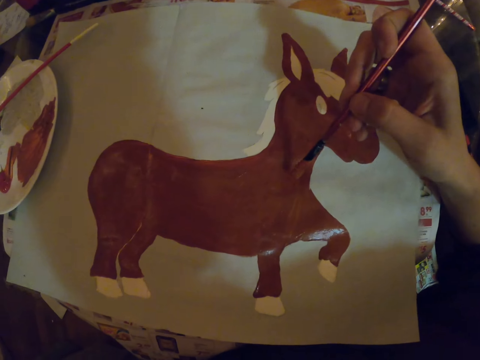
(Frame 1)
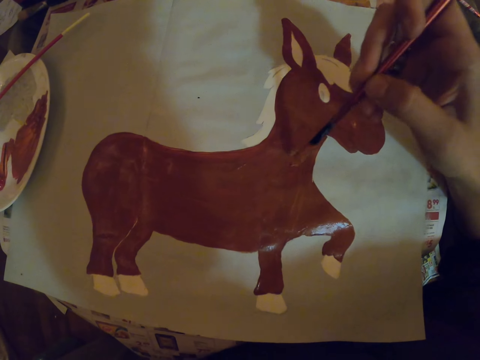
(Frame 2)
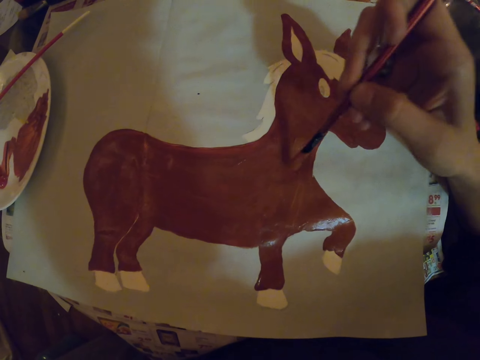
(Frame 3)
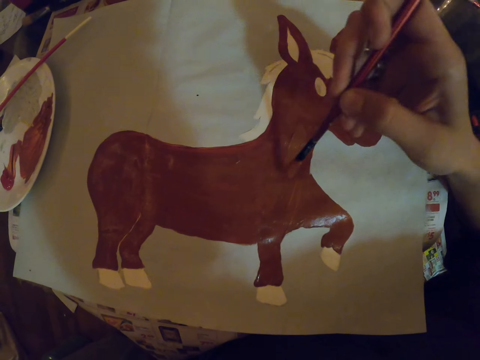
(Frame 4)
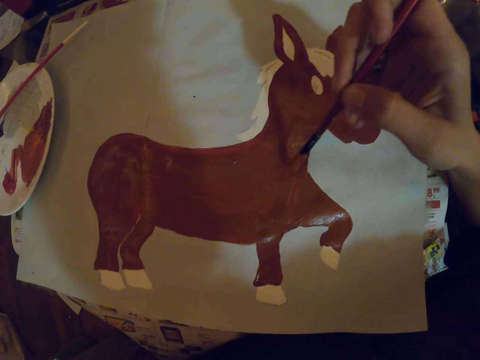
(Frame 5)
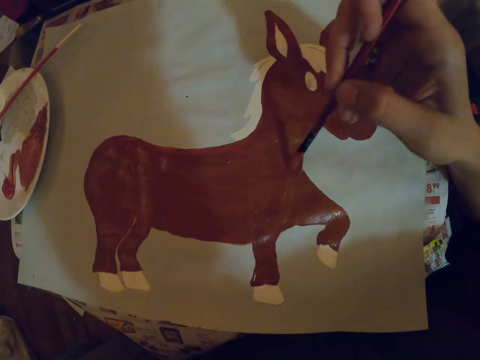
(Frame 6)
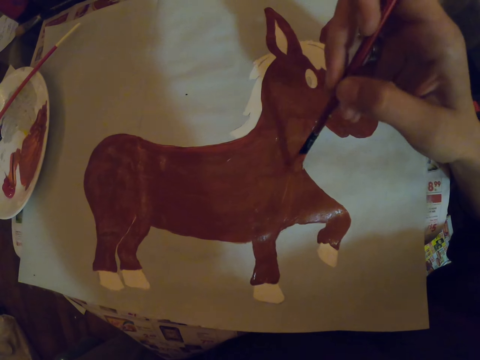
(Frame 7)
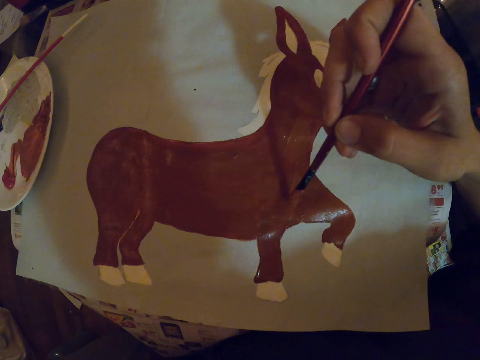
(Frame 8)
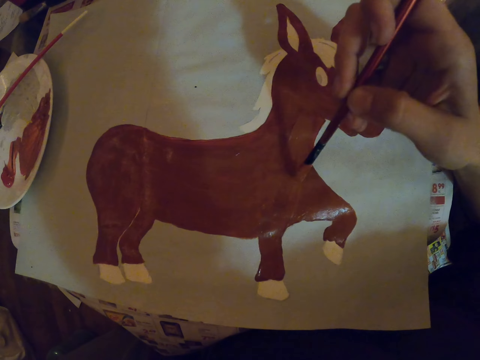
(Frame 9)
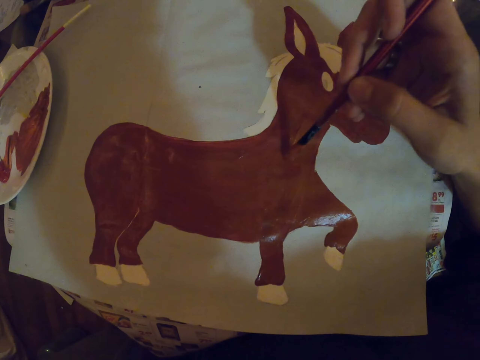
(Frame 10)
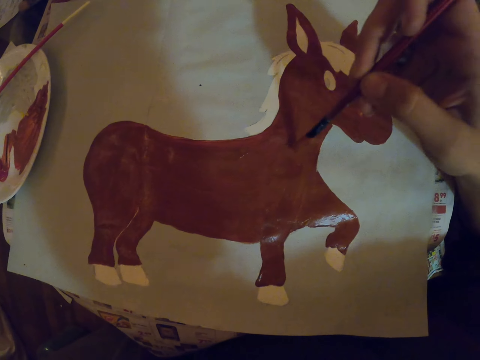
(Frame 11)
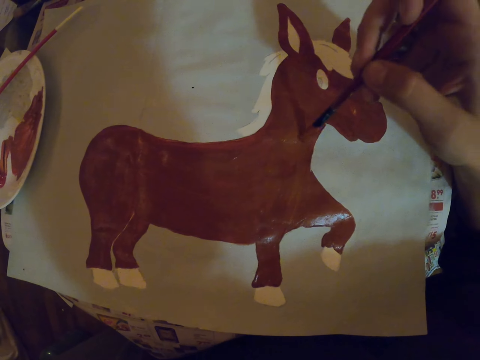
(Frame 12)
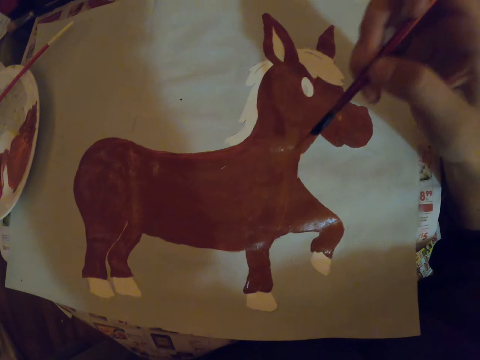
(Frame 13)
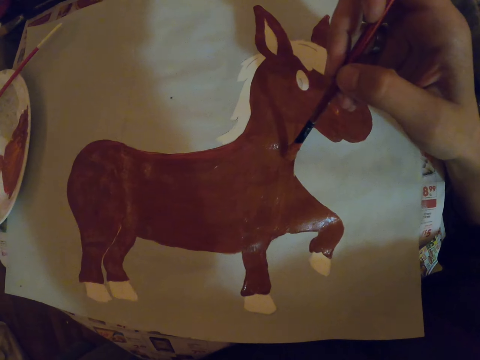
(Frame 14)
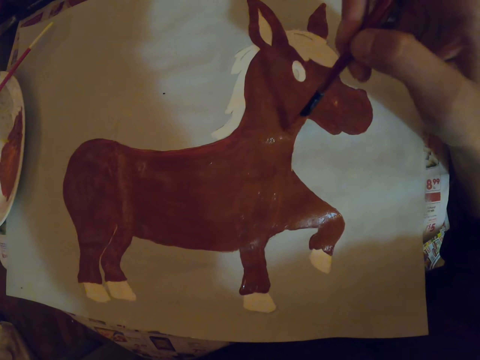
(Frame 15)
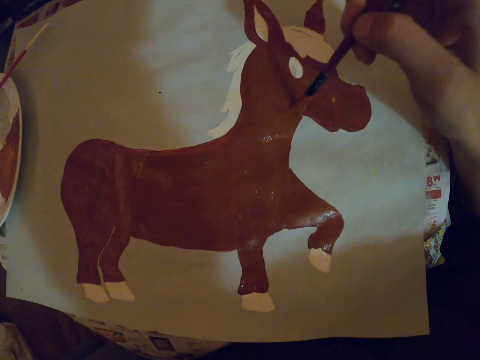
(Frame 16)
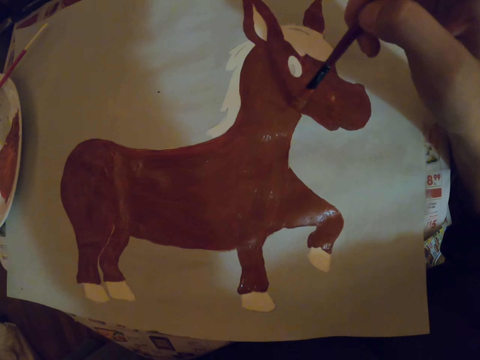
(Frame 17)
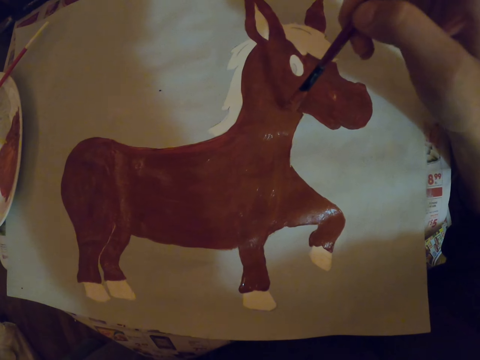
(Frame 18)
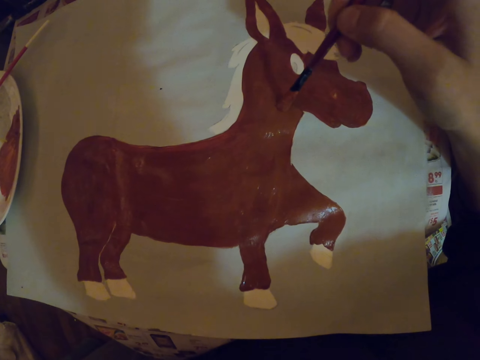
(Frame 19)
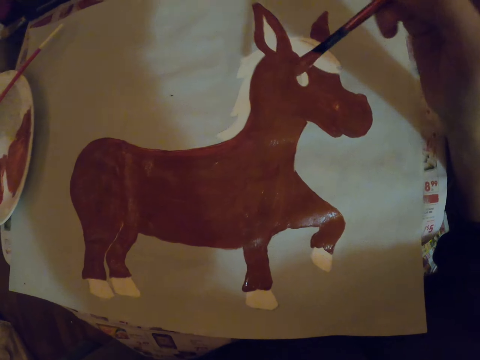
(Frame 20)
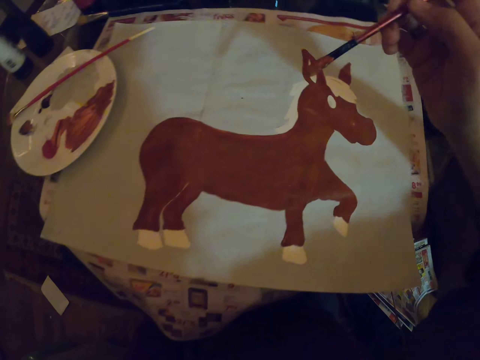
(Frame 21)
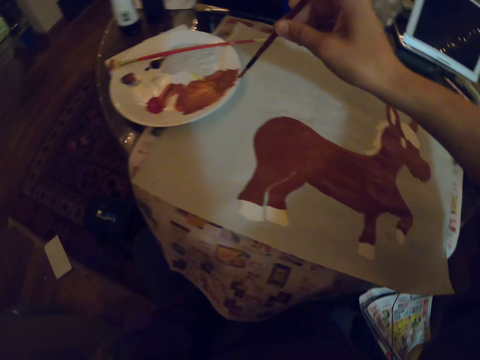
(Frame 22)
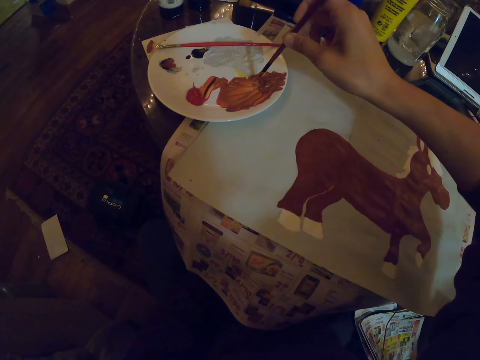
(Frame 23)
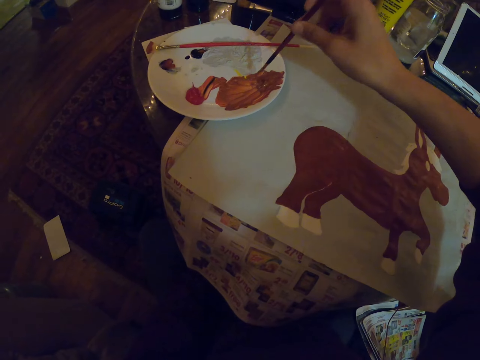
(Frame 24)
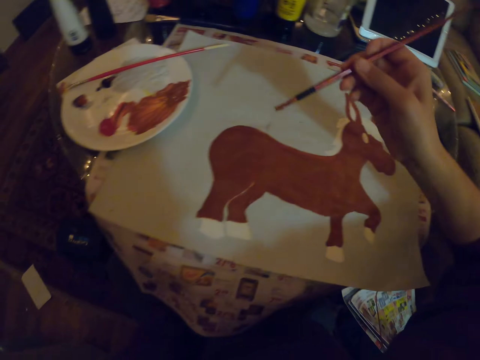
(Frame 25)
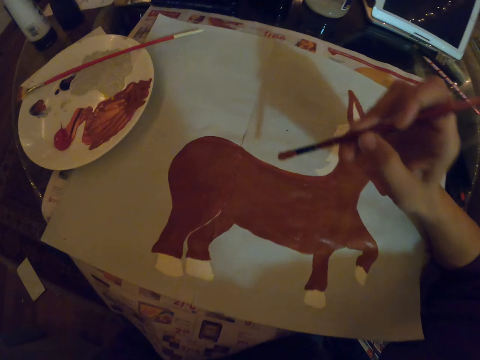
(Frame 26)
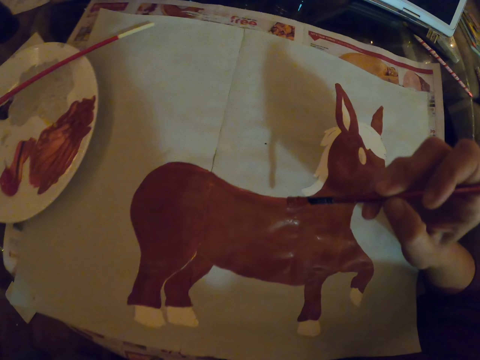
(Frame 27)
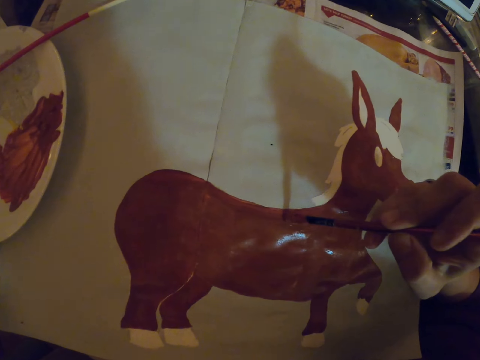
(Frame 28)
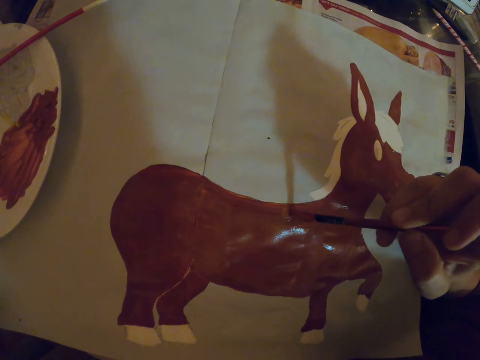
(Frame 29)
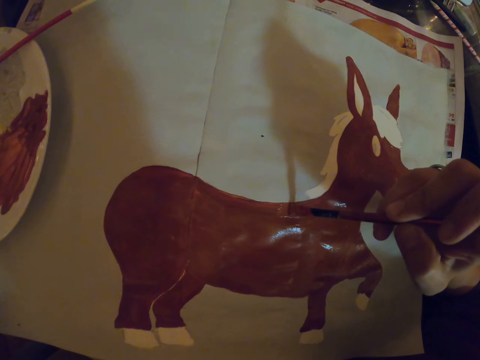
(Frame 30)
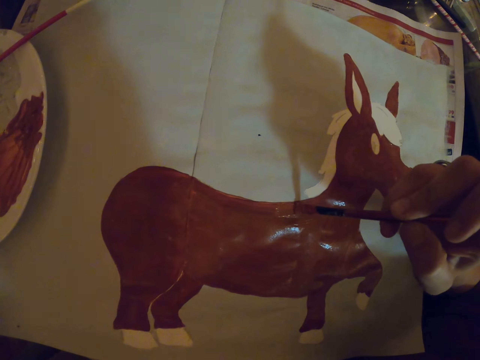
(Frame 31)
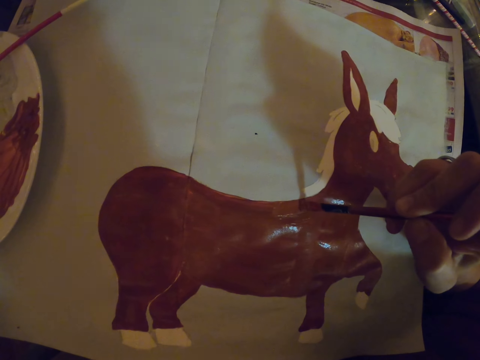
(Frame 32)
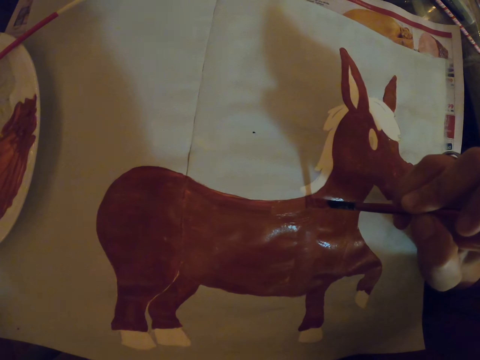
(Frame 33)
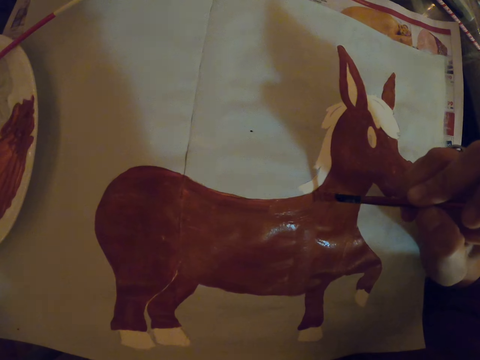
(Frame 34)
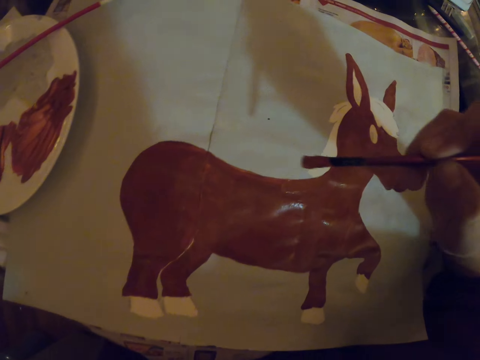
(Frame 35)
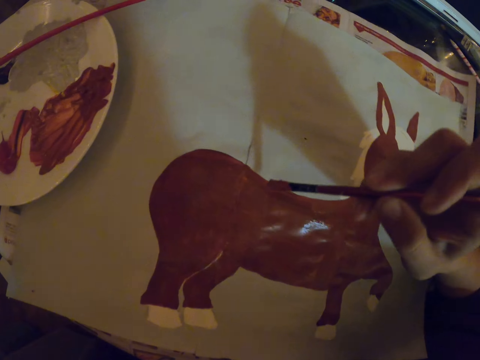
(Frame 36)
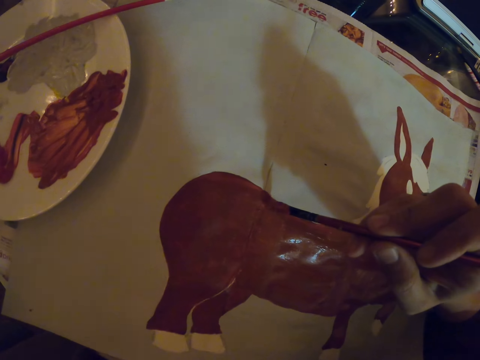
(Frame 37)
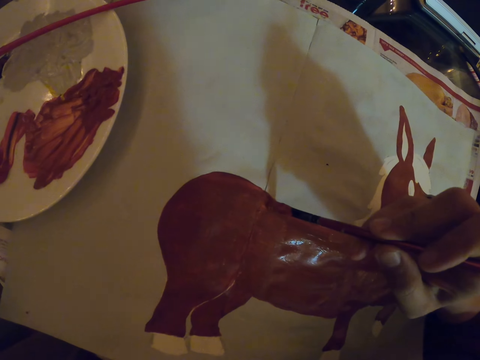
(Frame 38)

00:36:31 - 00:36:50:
The camera wearer paints on a paper with a paint brush. They dip the paint brush in the paint. They paint on the paper with the paint brush.

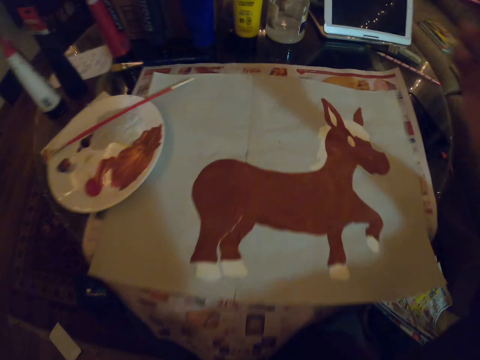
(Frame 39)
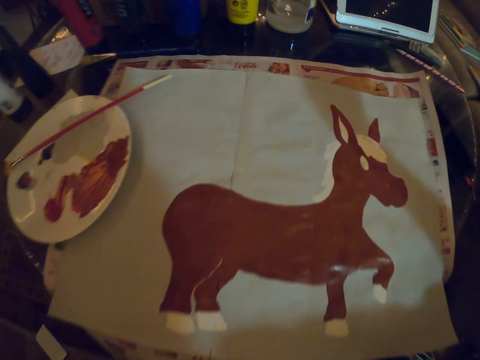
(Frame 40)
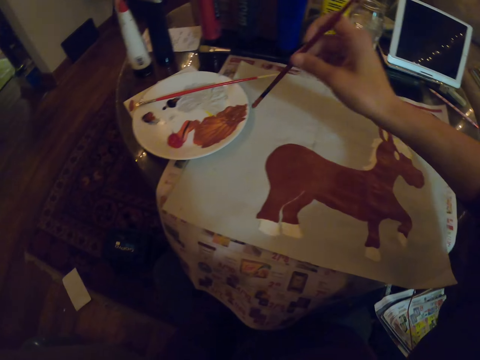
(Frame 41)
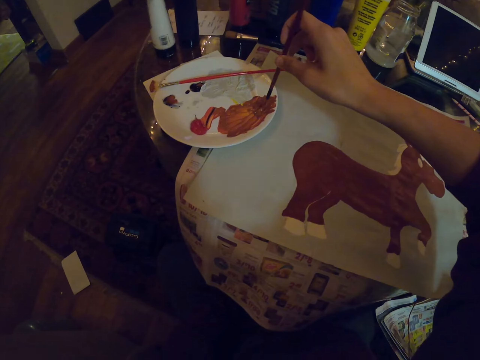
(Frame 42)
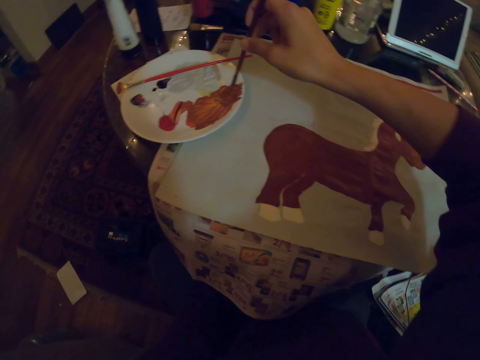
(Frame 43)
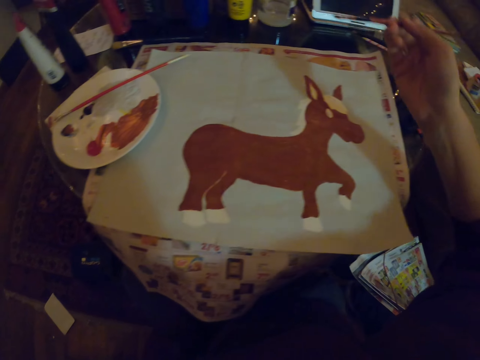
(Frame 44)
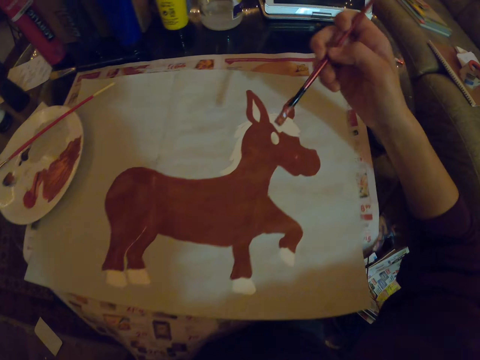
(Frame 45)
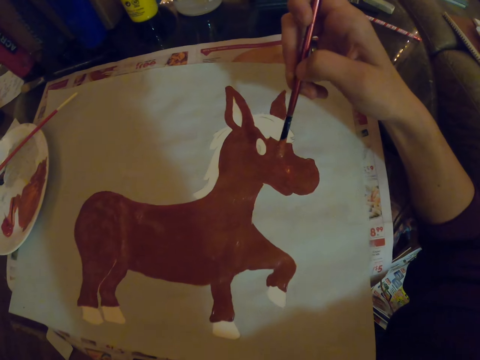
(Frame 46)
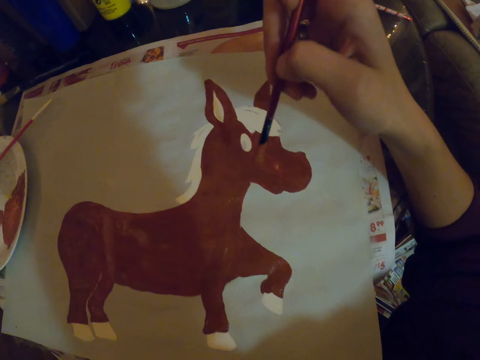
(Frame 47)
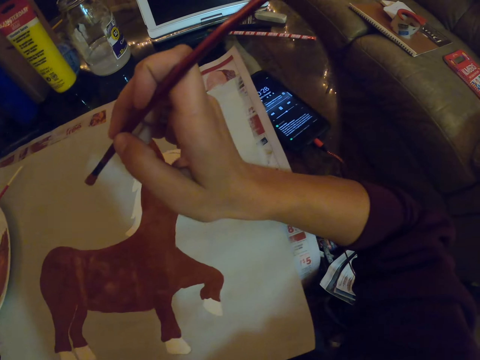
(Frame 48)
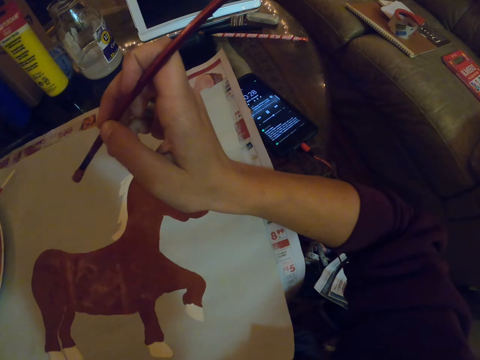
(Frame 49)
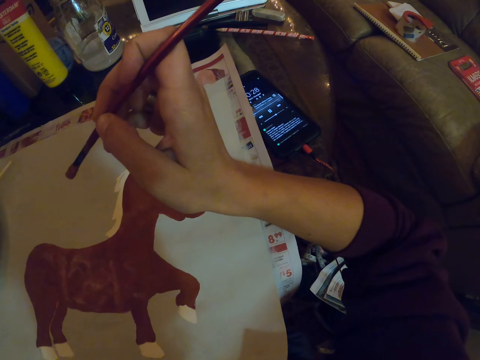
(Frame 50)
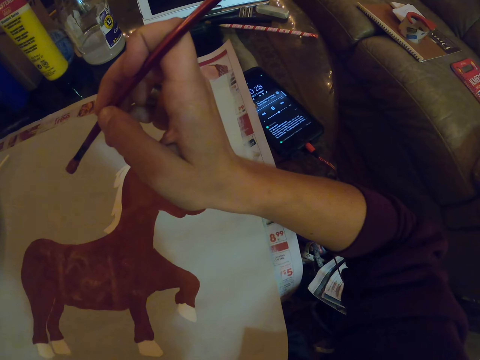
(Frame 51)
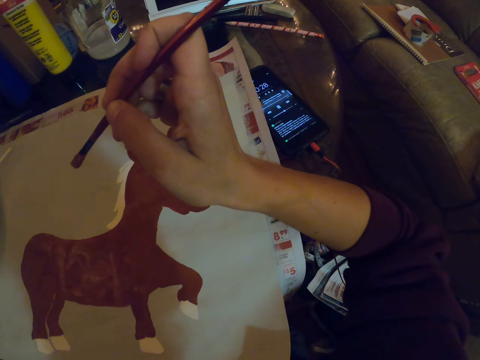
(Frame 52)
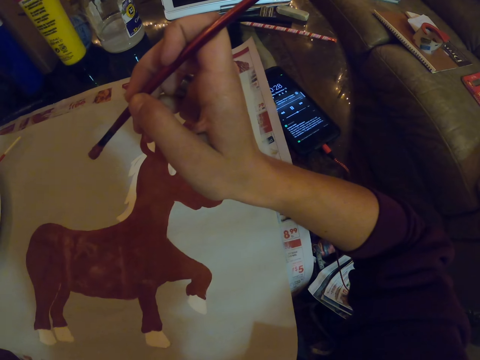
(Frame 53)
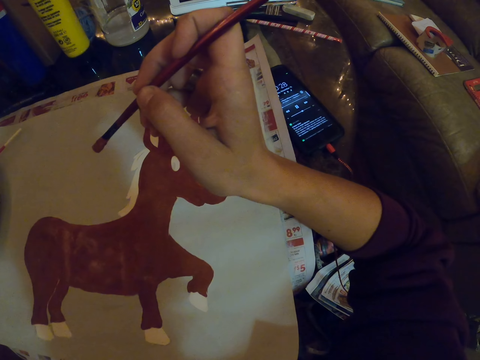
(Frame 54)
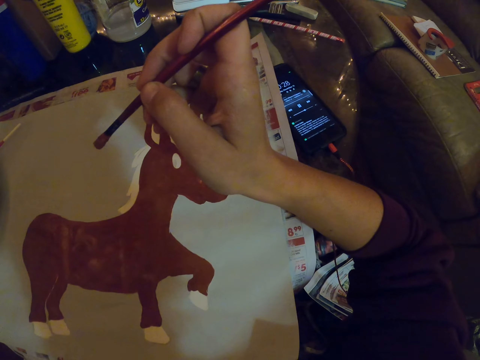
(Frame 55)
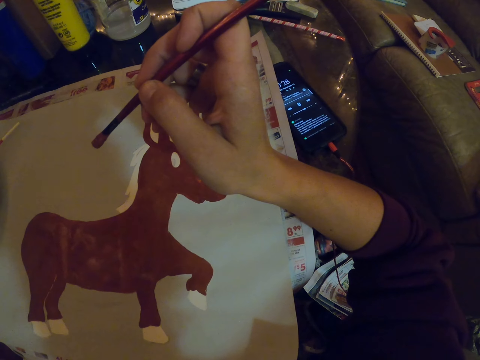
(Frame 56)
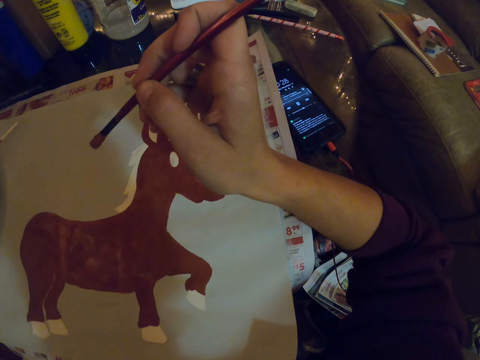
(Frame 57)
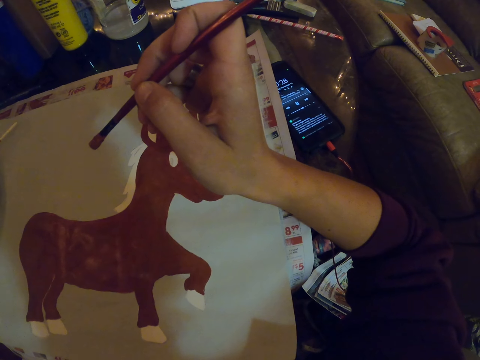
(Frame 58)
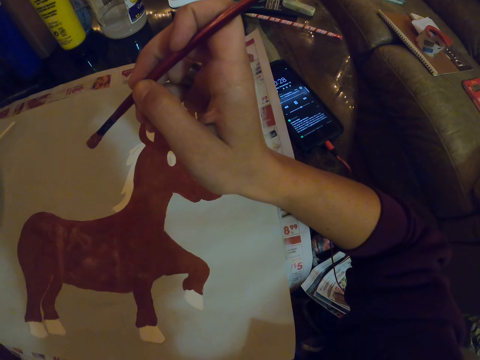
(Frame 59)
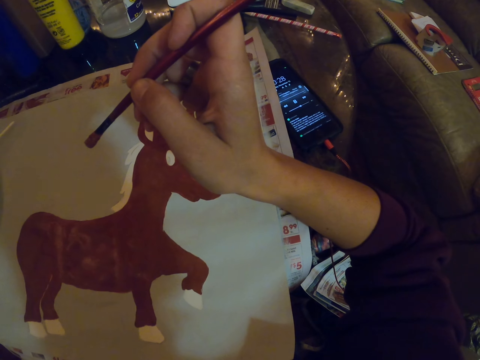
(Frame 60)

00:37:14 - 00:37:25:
The camera wearer dips a paint brush in the paint. They paint with the paint brush, look around, and stop painting.
